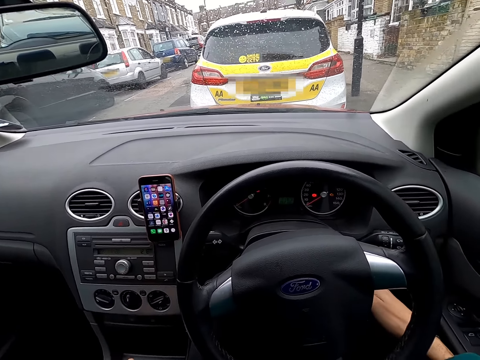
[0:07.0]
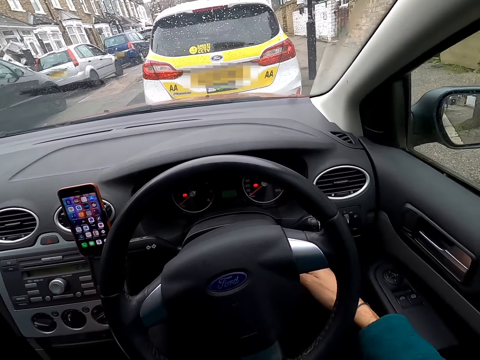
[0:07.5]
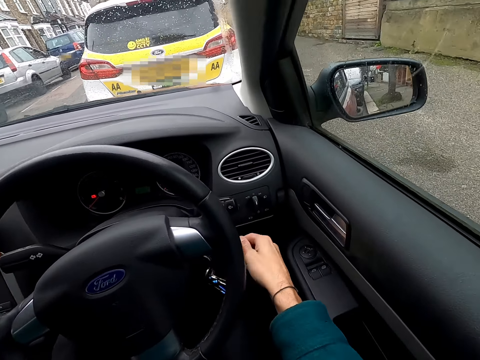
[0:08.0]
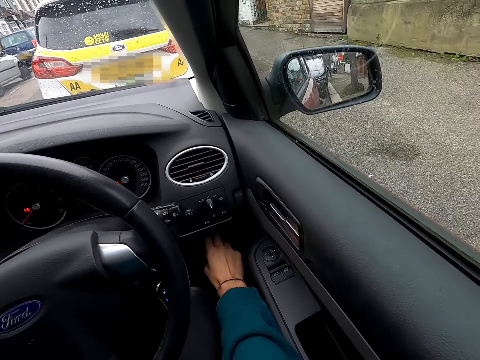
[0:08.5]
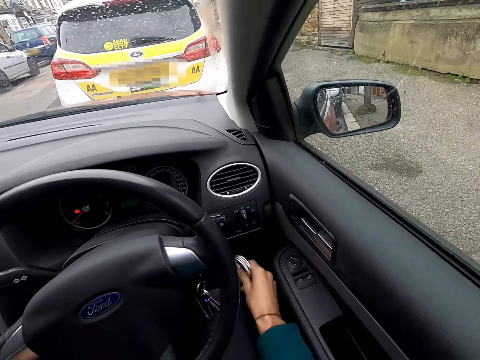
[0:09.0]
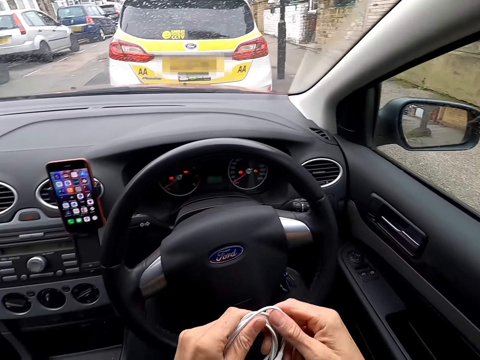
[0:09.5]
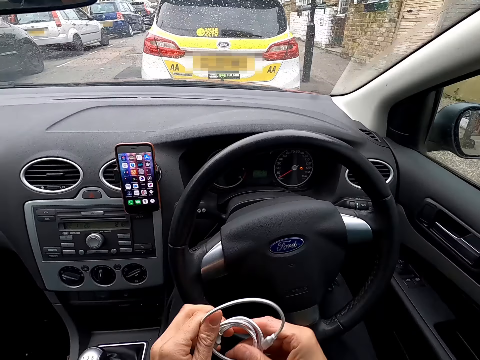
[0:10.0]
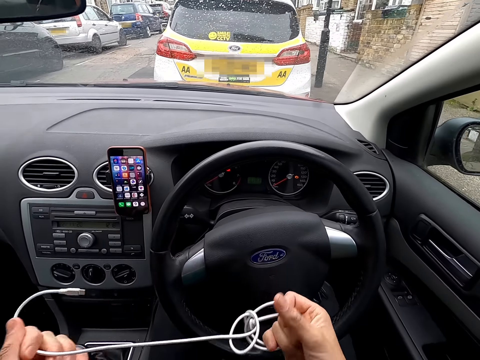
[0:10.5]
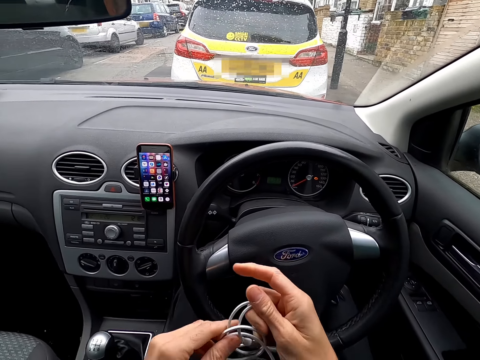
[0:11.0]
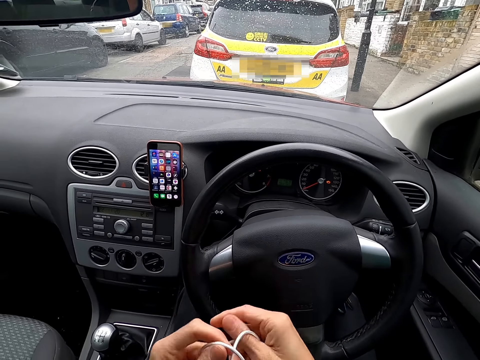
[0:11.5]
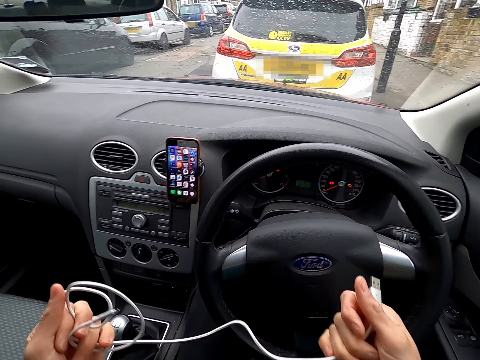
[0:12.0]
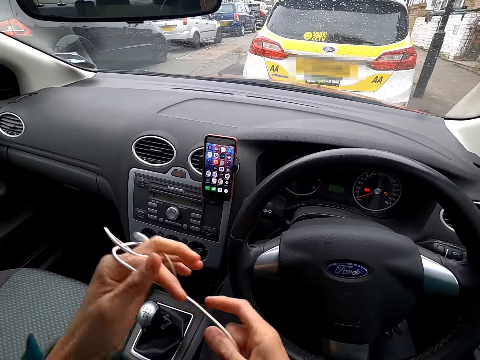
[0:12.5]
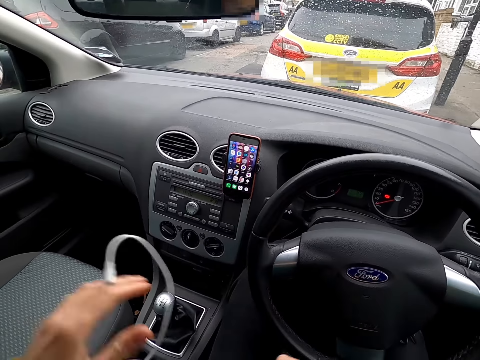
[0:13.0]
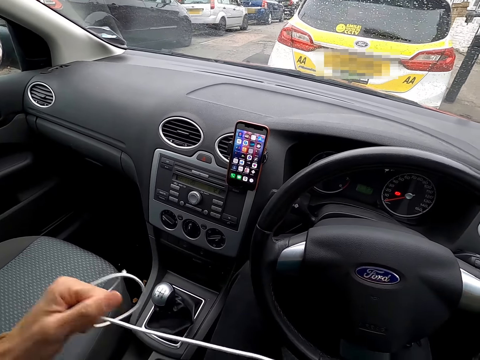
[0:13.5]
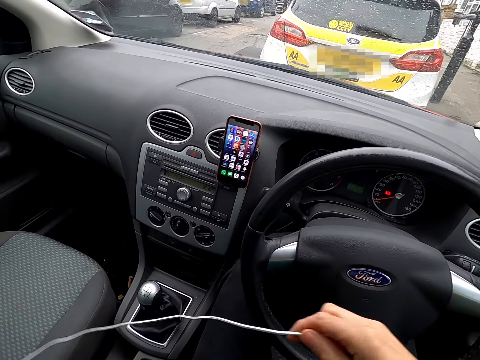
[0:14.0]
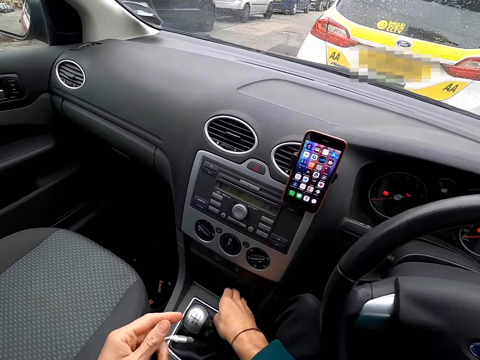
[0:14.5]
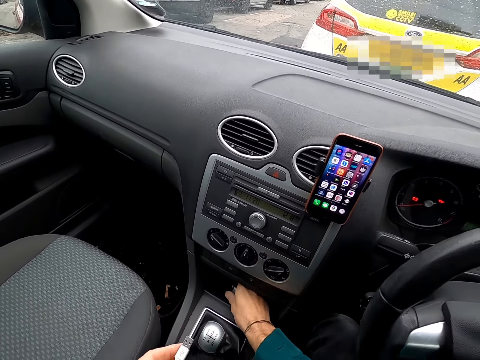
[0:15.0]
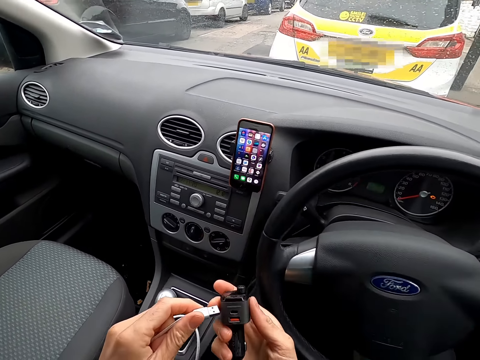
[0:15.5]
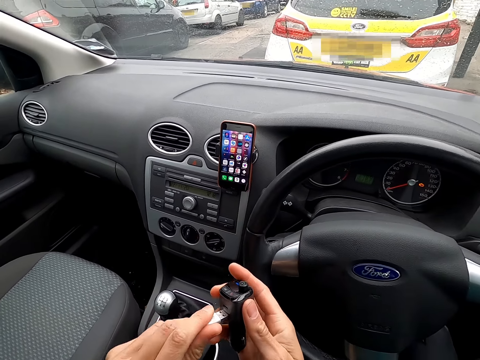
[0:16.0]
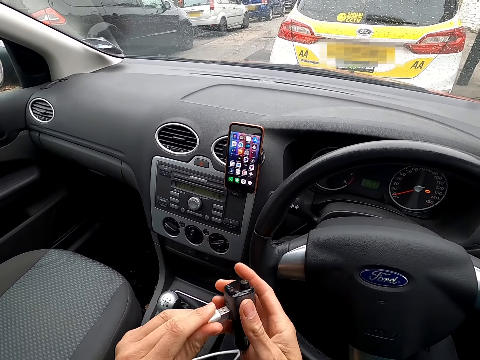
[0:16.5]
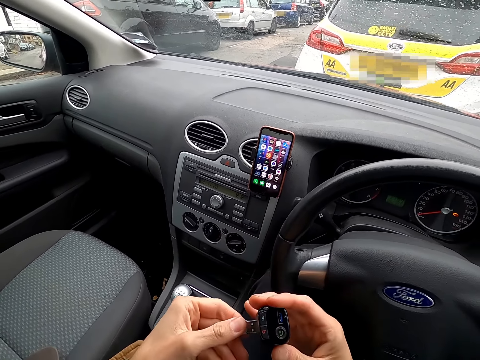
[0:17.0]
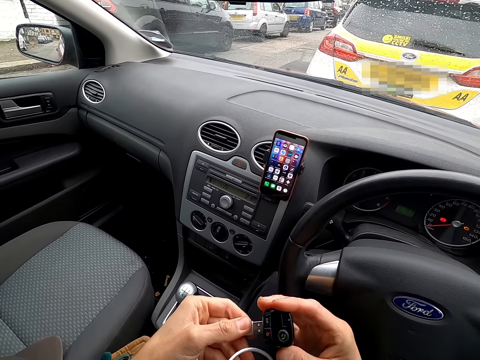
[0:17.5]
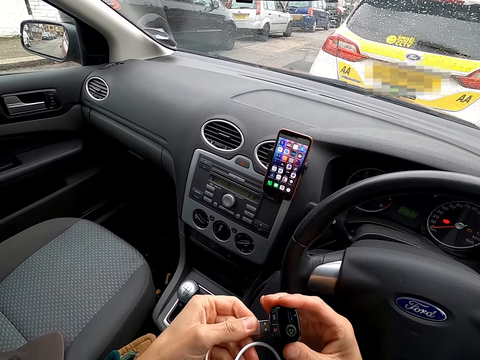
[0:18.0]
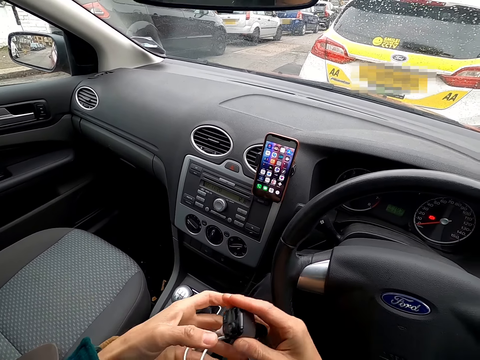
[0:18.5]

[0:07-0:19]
The camera wearer picks up a USB cord from a car compartment with his right hand. He loosens the USB cord with both hands. He picks up a car charger from a car compartment with his right hand. He inserts the USB cord into the car charger with his left hand.

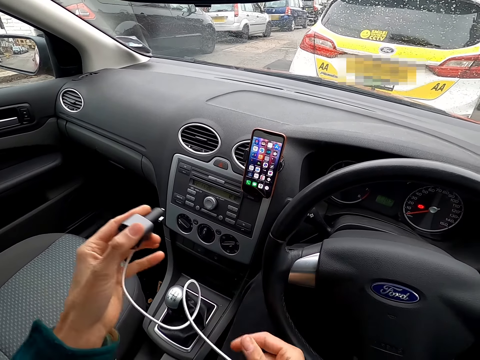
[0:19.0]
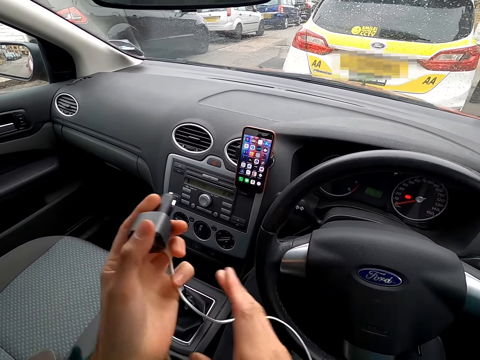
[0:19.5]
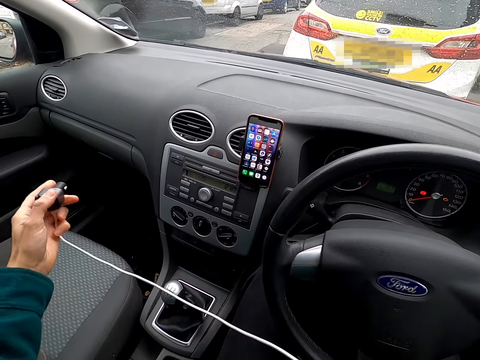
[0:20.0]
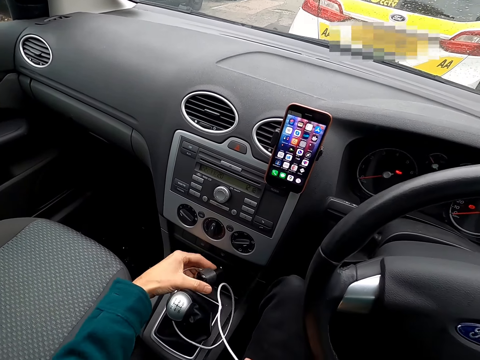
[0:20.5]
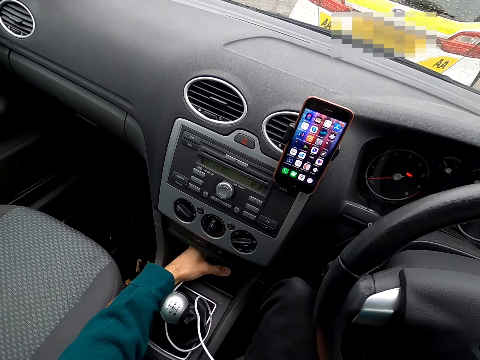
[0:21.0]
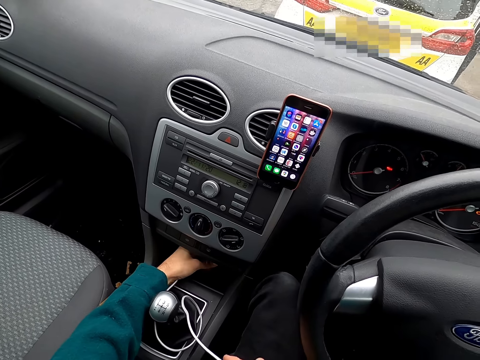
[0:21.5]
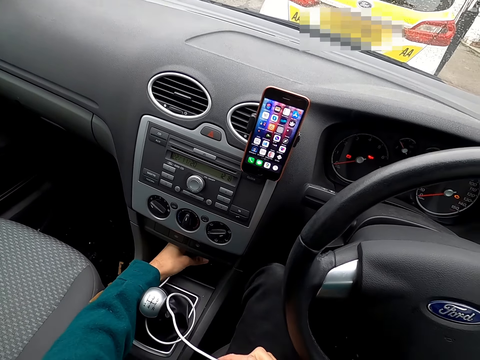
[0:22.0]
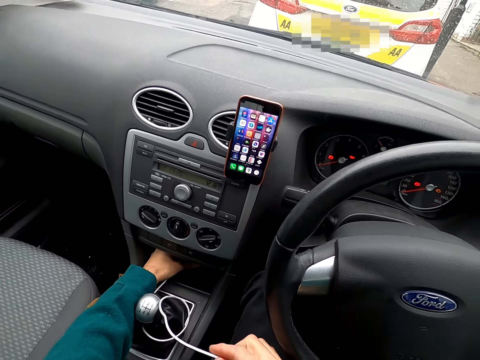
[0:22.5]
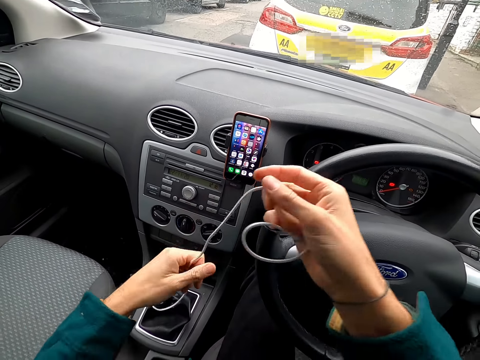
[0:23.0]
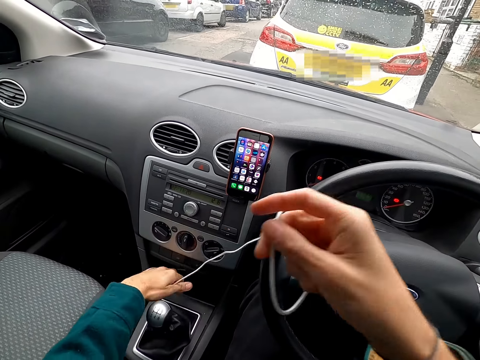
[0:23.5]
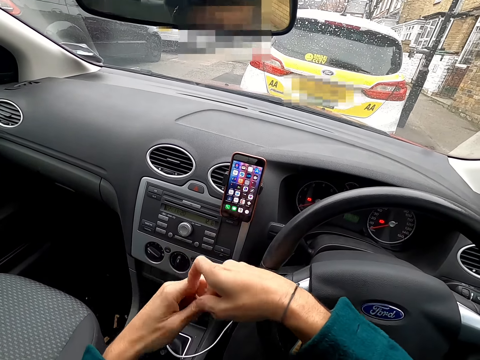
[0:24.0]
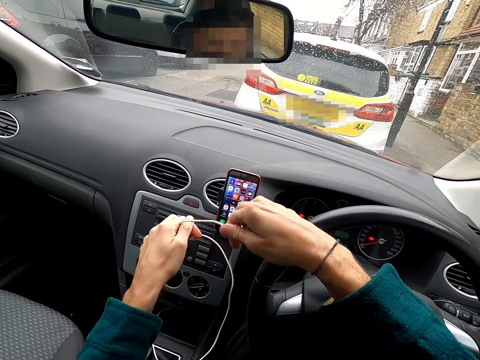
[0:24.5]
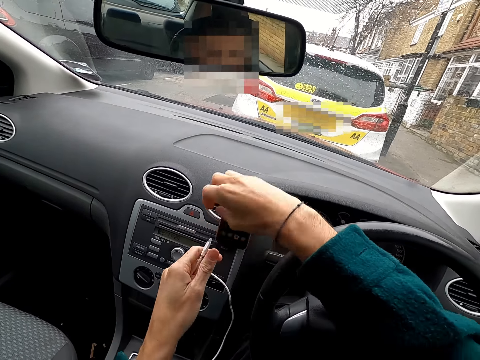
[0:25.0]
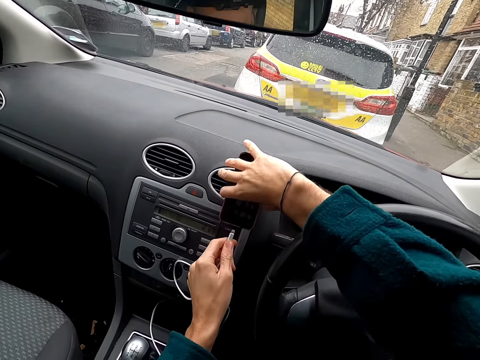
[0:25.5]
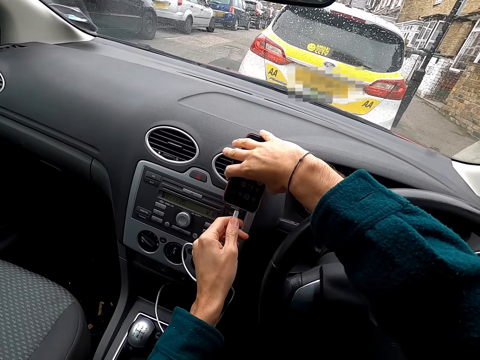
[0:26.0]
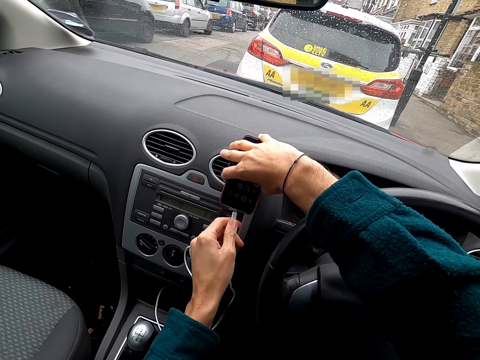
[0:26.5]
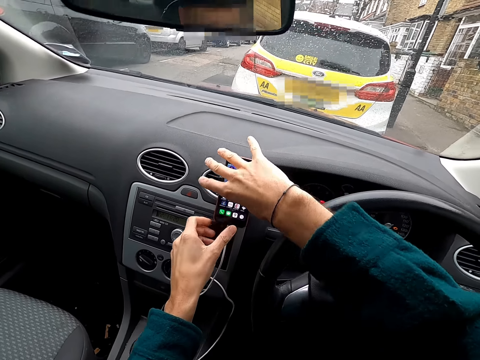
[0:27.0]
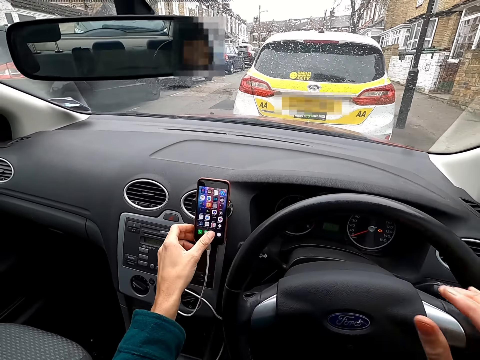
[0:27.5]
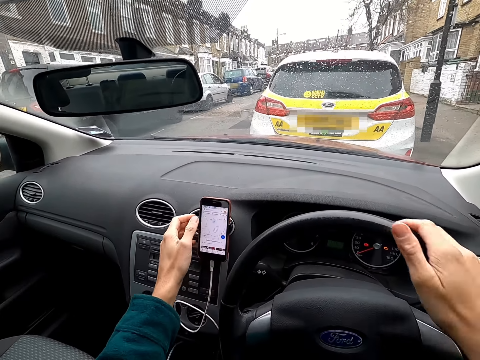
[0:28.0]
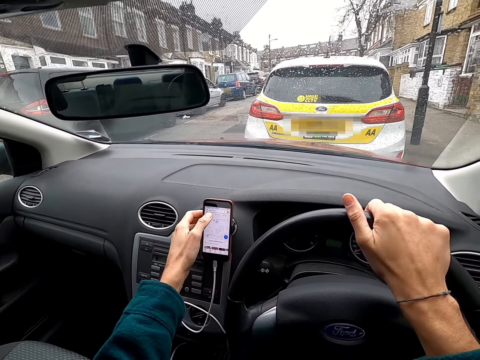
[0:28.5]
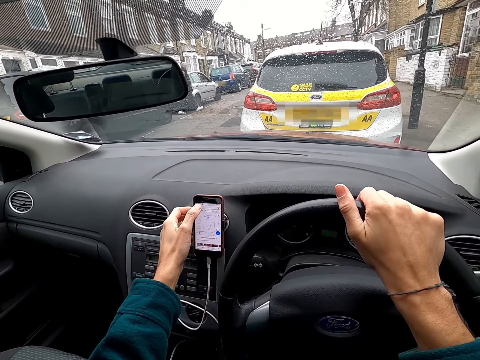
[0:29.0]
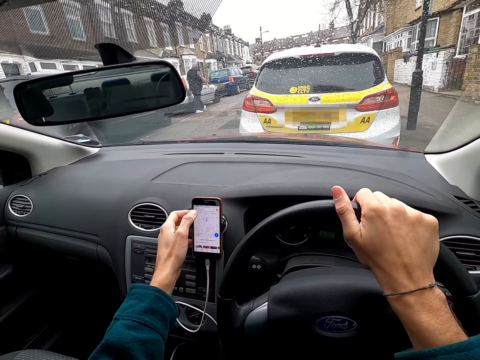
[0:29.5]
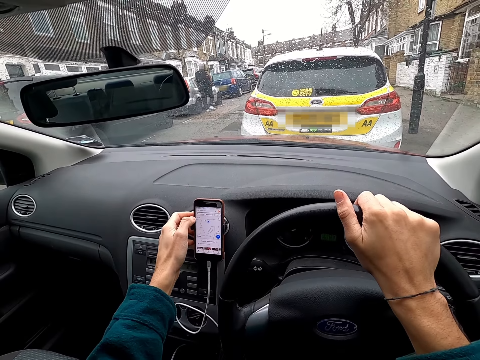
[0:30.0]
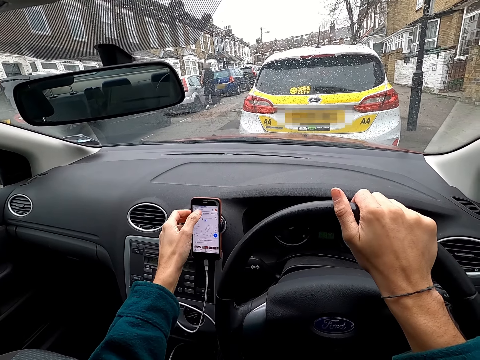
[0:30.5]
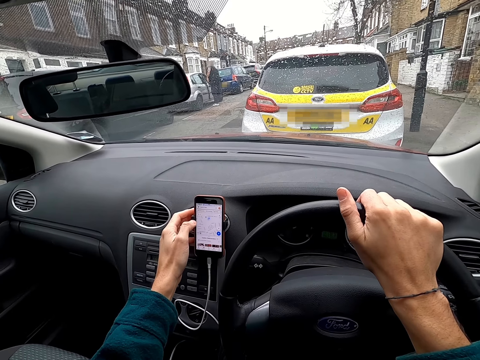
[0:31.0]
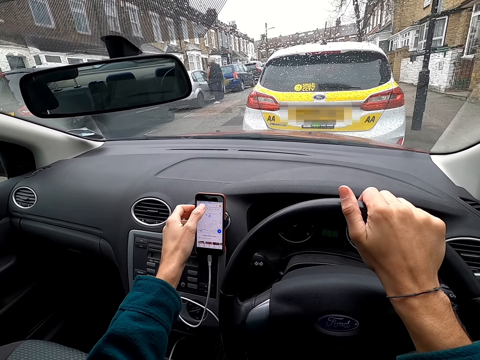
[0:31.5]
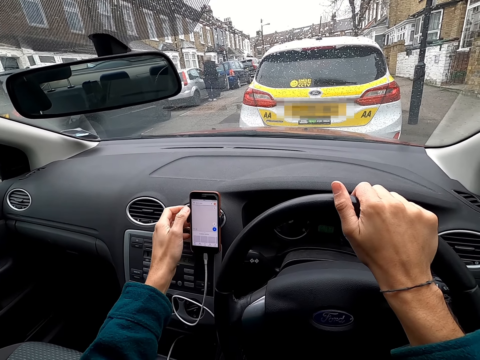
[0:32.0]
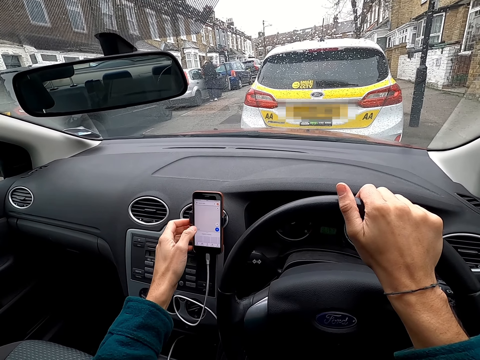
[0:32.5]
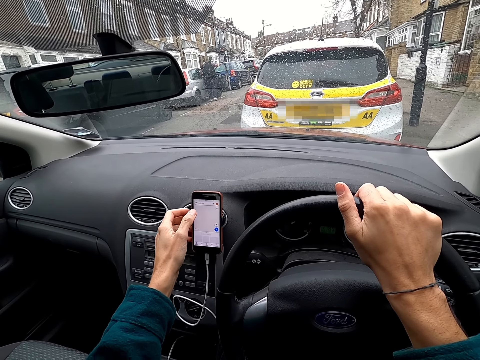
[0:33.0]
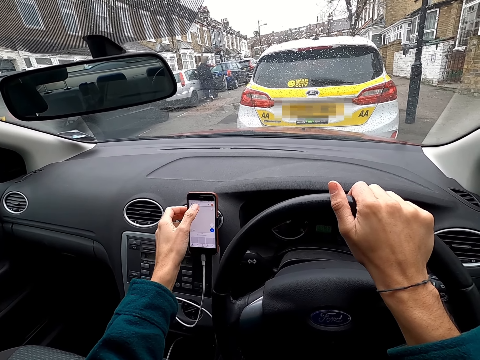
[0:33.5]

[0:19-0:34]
The camera wearer plugs the car charger into the car with his left hand. He straightens the USB cord with both hands. He passes the USB cord from his right hand to his left hand. He plugs the USB cord into the phone with his left hand. He operates the phone with his left hand. He scrolls through the phone.
